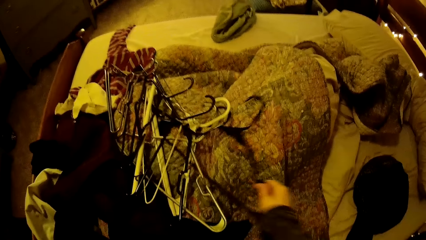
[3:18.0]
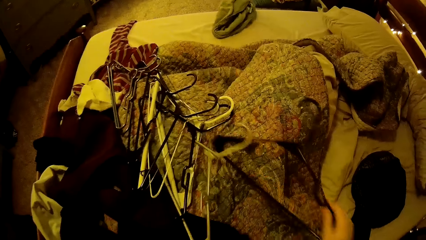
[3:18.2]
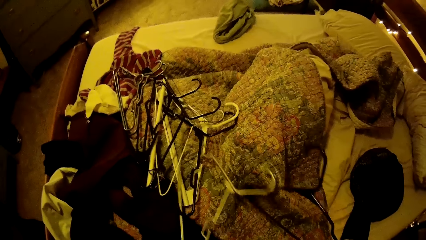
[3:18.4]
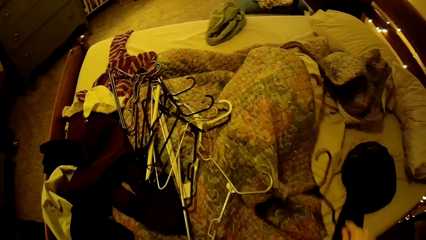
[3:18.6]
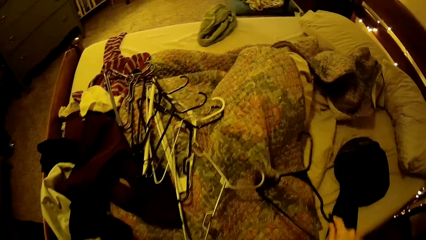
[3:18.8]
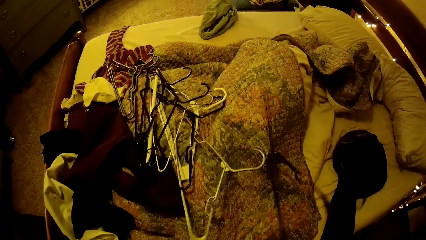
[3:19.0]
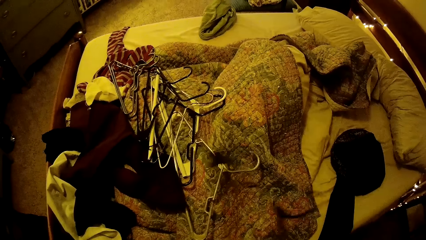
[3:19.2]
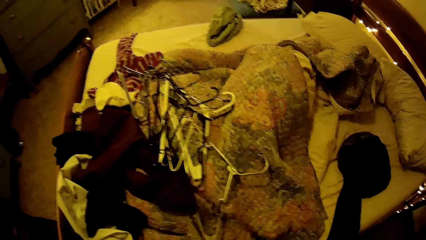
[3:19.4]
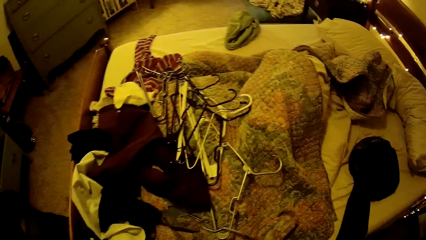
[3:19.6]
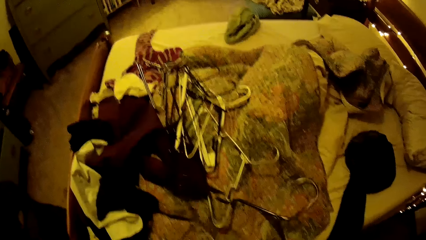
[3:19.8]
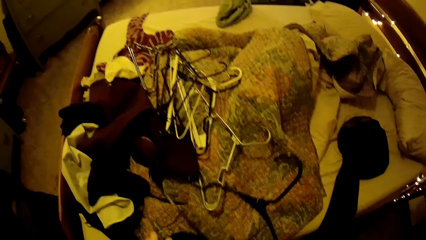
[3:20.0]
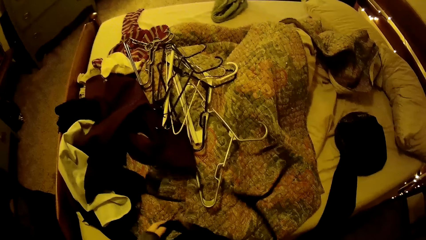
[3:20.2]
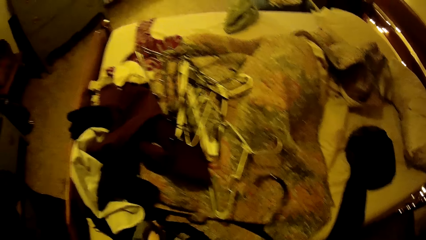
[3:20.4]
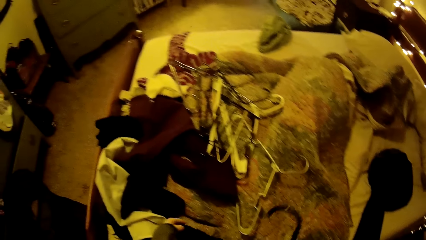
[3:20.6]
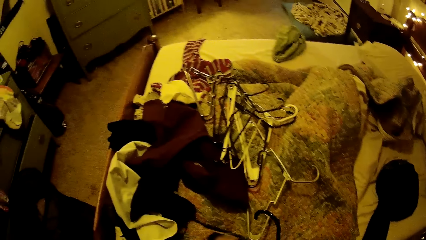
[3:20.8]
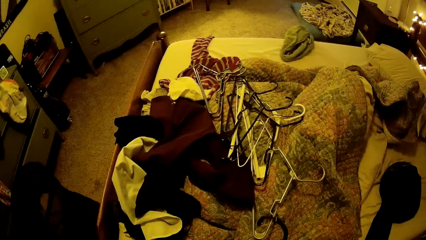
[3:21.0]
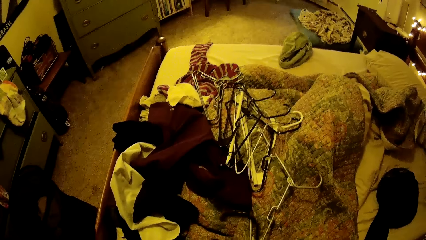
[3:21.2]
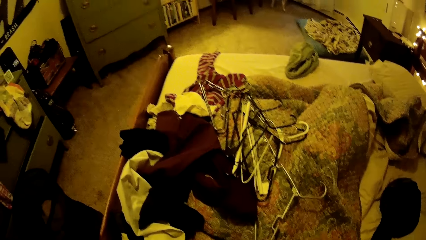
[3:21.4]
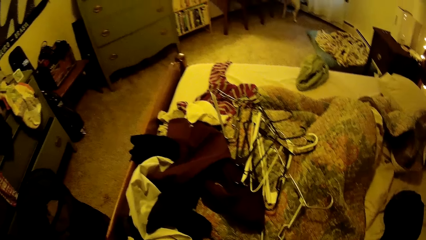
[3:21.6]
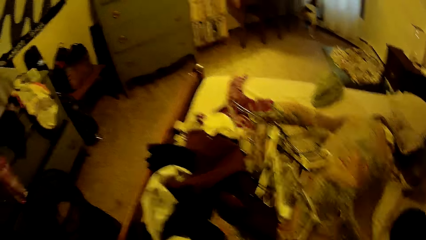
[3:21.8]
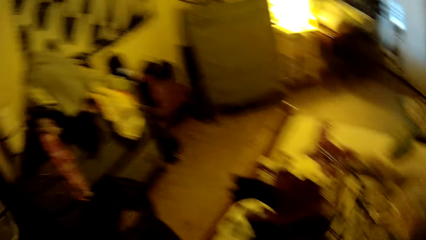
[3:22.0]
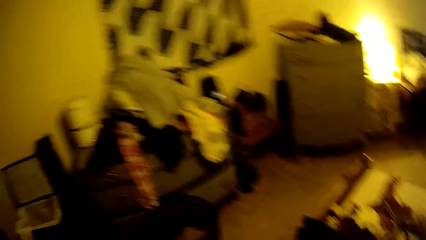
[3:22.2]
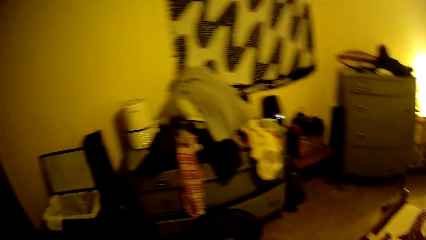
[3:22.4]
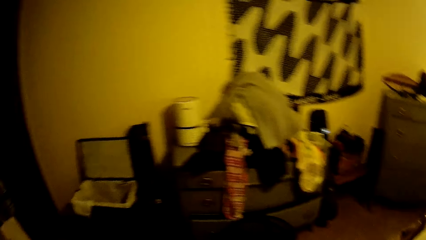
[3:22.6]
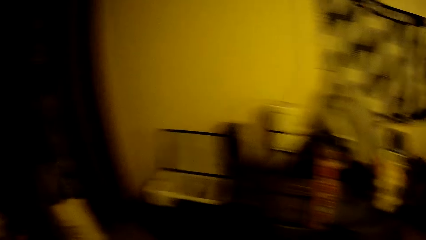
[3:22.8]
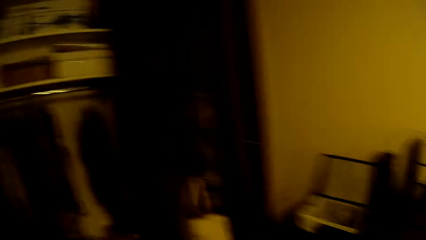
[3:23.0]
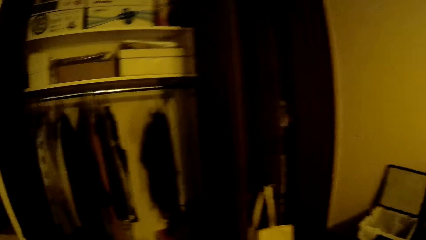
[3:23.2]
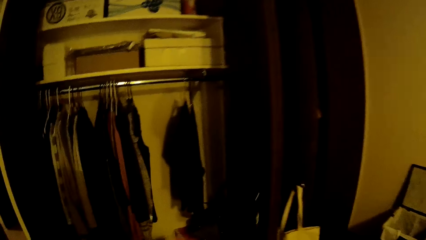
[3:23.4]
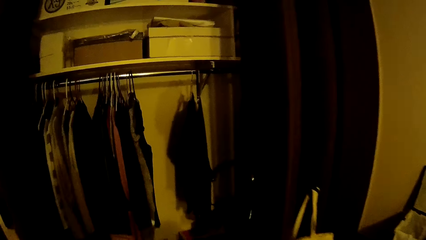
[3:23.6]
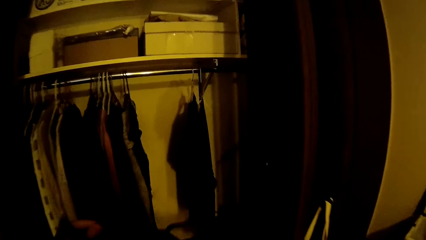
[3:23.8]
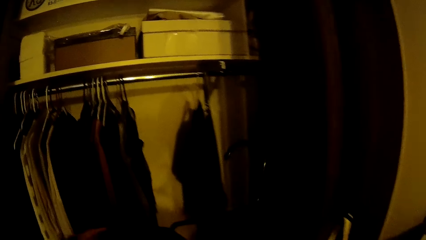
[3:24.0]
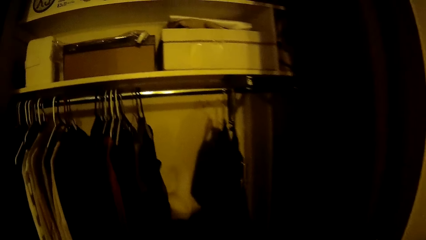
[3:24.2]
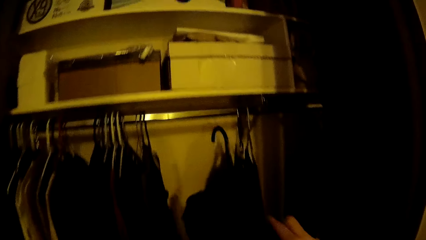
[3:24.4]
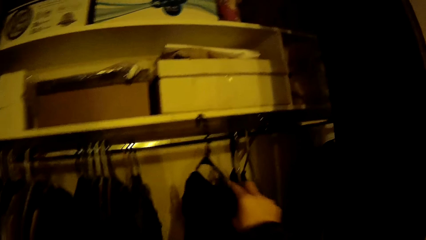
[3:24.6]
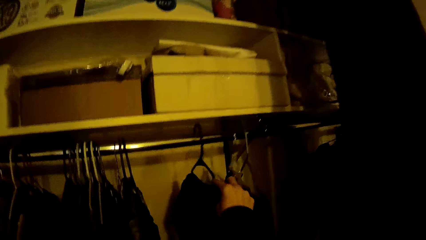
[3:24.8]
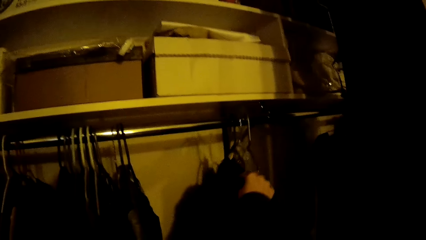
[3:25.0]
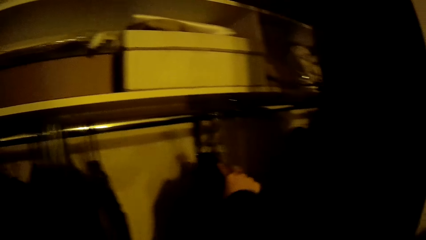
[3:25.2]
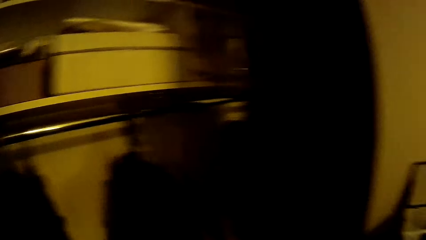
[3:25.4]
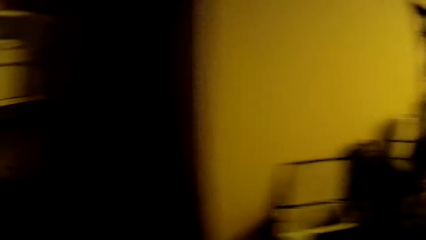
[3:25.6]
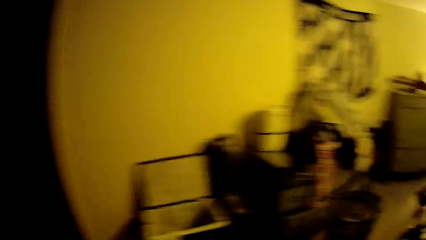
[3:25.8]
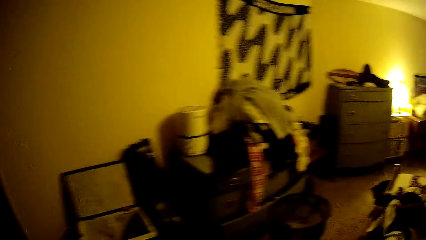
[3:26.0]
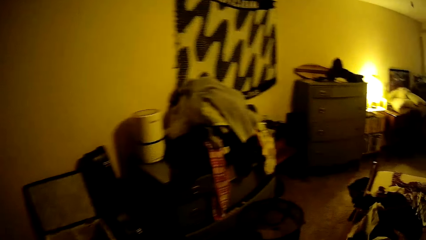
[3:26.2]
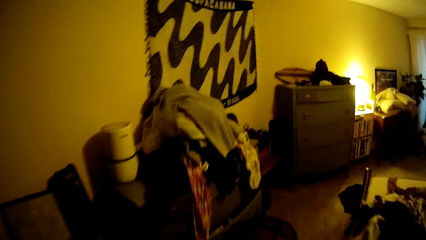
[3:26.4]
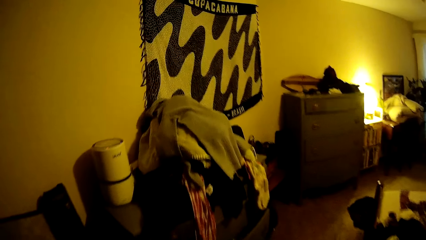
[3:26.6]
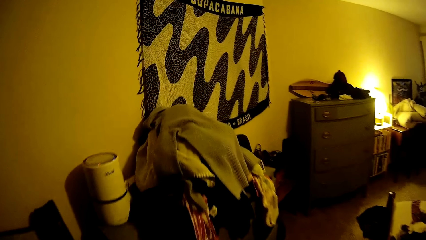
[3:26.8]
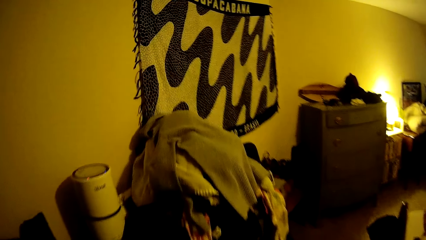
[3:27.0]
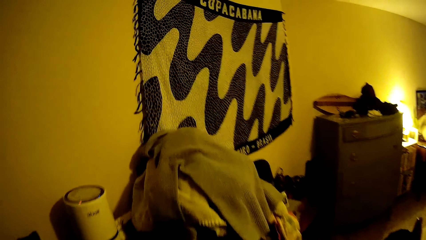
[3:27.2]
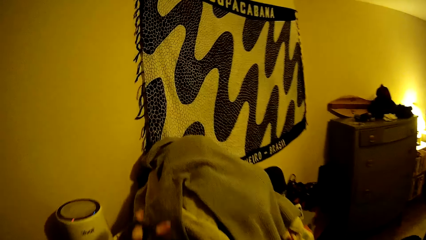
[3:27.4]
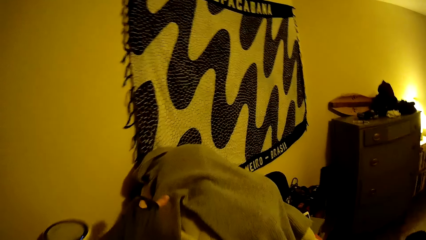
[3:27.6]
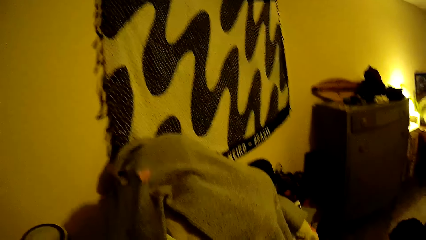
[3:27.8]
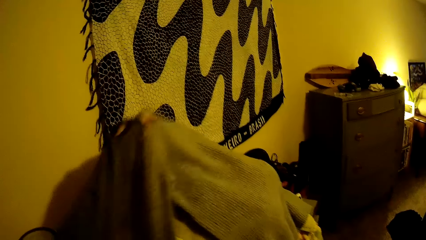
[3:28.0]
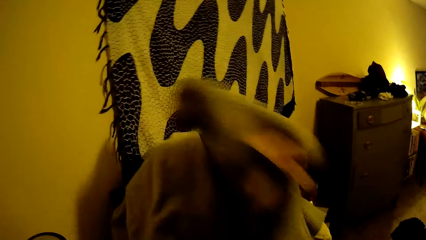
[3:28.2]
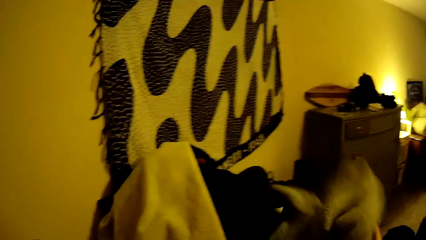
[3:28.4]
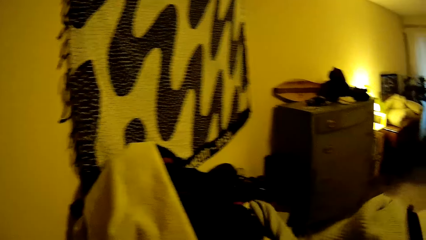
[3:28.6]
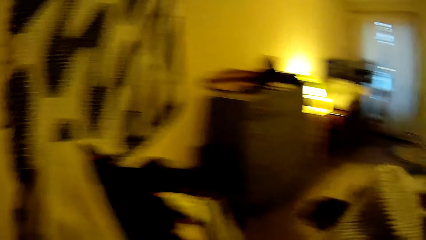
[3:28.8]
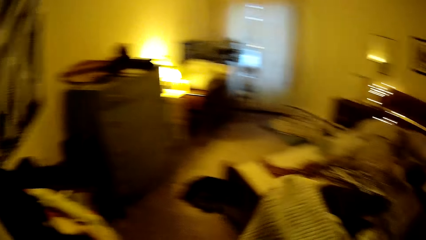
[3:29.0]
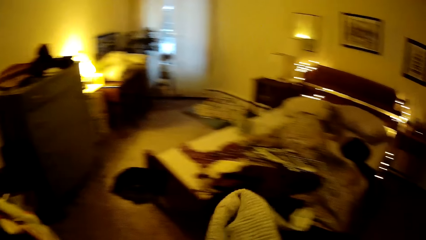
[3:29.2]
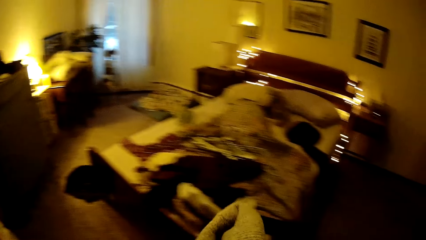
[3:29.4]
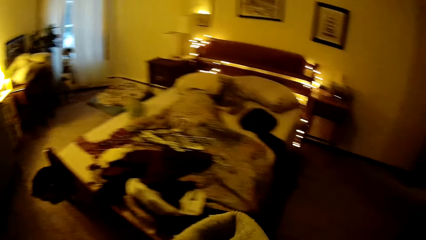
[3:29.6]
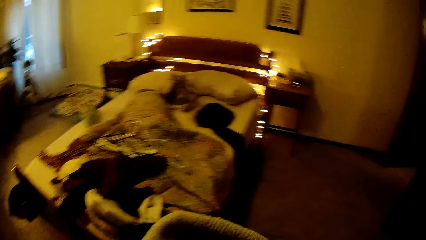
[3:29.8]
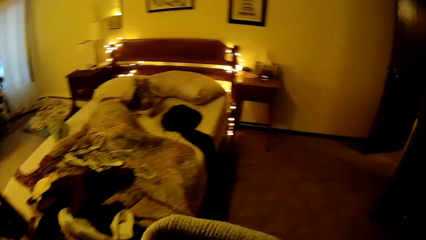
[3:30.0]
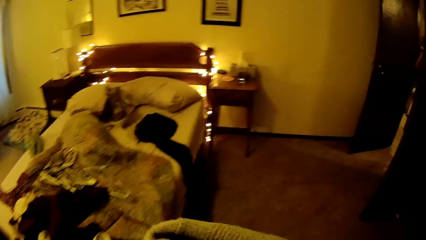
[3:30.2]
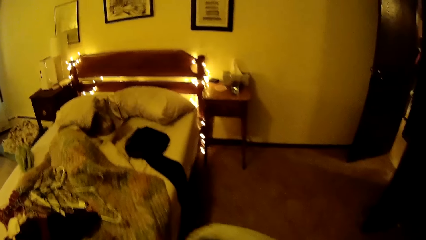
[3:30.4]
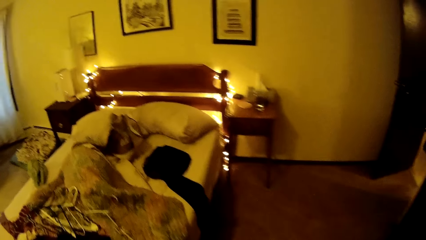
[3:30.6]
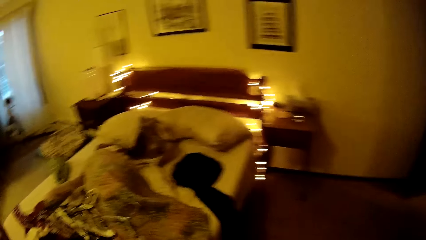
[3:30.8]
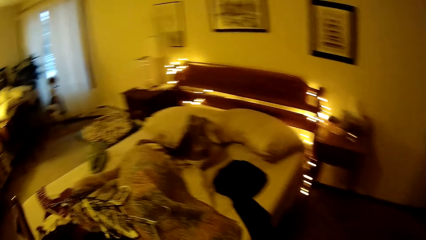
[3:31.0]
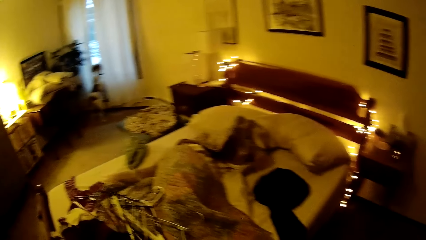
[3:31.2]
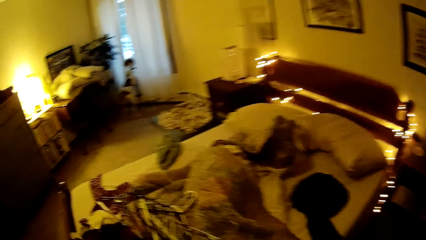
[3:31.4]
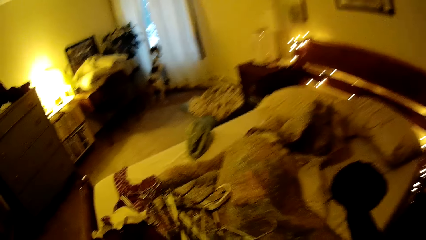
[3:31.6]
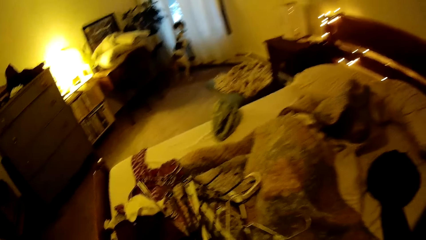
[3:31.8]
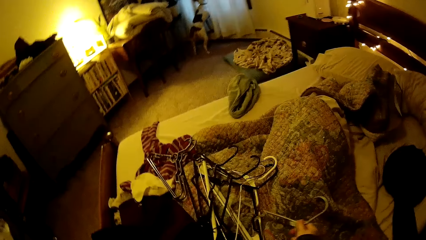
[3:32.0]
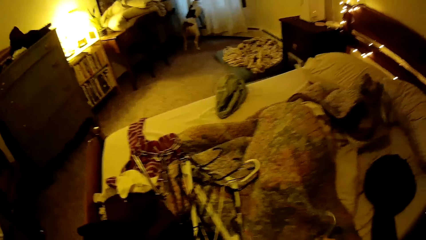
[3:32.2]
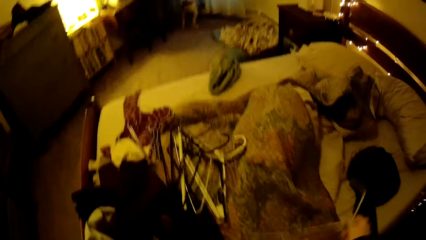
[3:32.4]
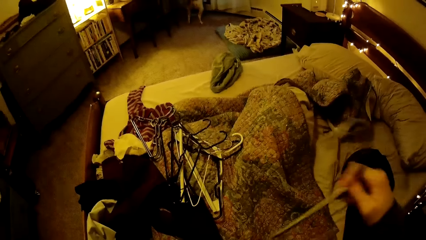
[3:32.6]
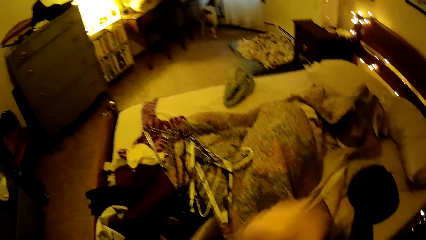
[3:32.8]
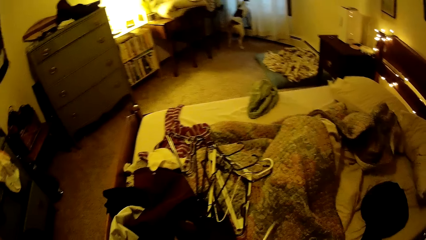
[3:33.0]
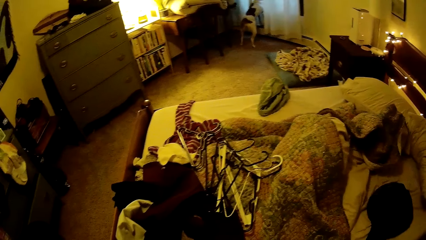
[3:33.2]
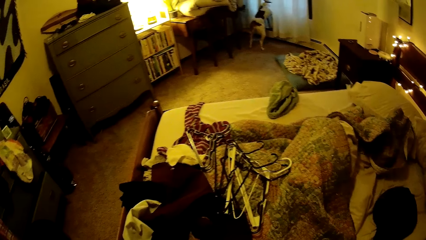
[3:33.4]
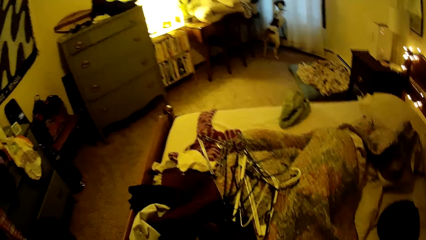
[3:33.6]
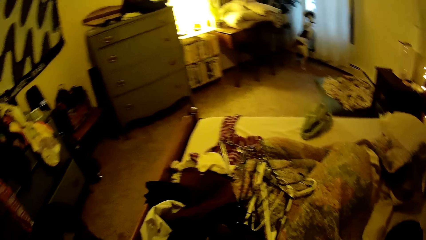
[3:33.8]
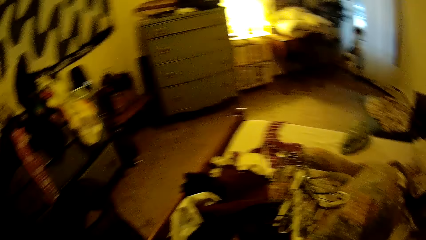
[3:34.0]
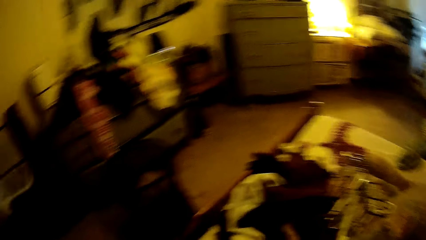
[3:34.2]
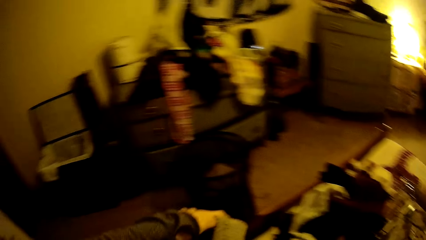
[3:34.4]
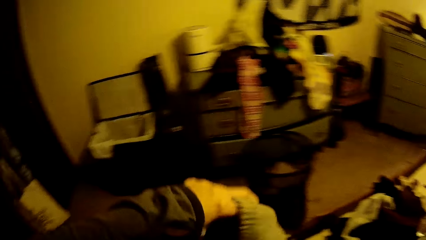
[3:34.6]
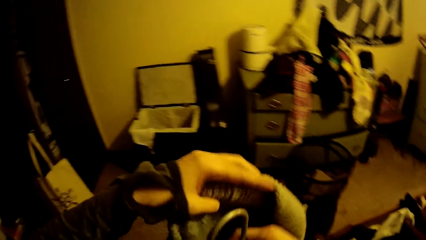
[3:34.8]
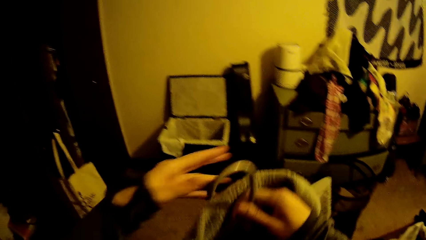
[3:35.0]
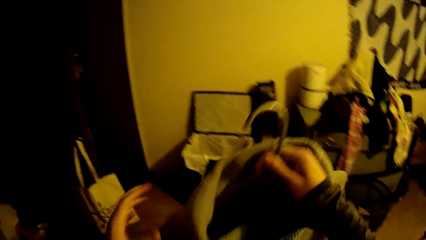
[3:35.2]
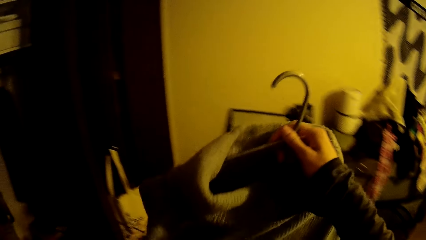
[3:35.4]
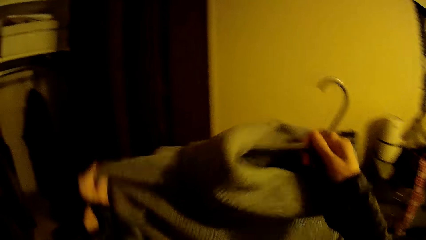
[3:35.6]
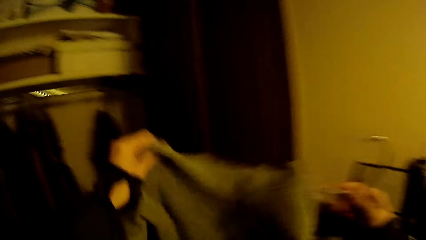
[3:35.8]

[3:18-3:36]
The camera wearer picks up a cloth hanger from the bed with her right hand. She holds the hanger. She hangs the cloth on the cloth hanger. She looks around the house. She walks around the house. She hangs the cloth on the cloth rail with her right hand. She walks around the house. She picks up a sweatshirt from the cabinet with her left hand. She walks around the house. She picks up a cloth hanger from the bed with her right hand. She hangs the sweatshirt on the cloth hanger.
